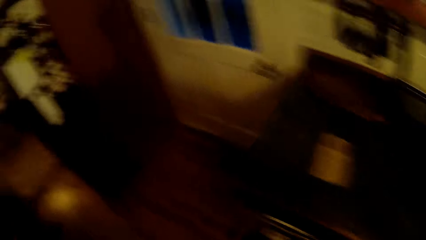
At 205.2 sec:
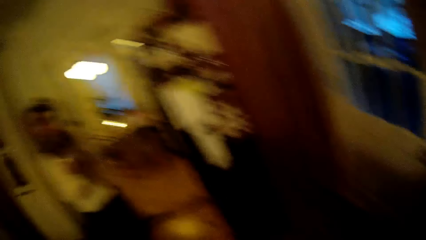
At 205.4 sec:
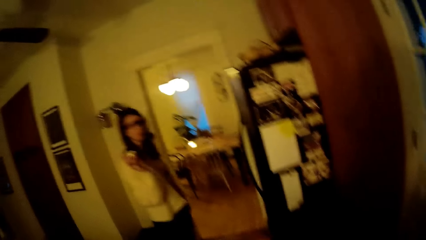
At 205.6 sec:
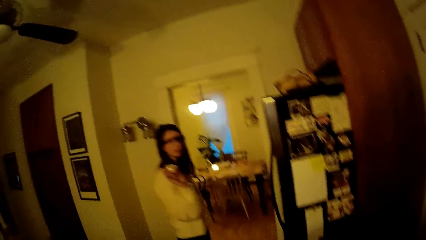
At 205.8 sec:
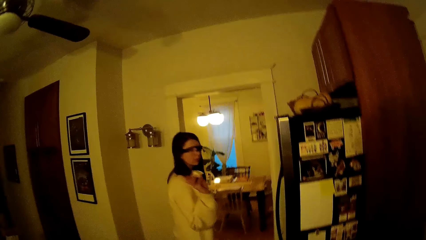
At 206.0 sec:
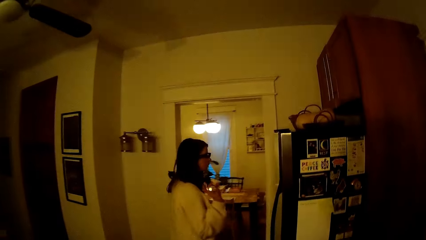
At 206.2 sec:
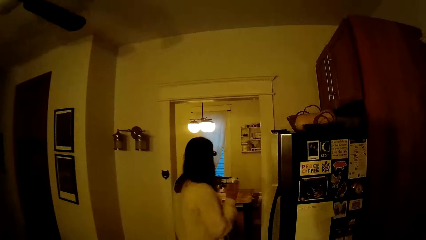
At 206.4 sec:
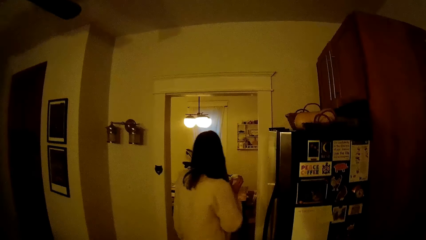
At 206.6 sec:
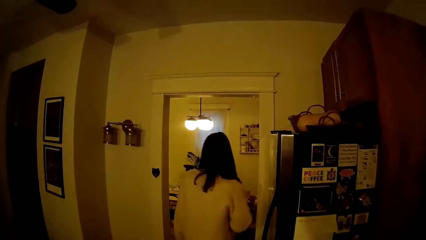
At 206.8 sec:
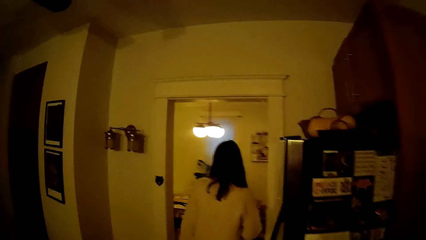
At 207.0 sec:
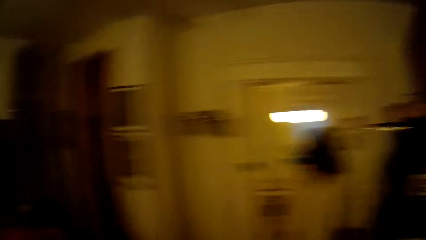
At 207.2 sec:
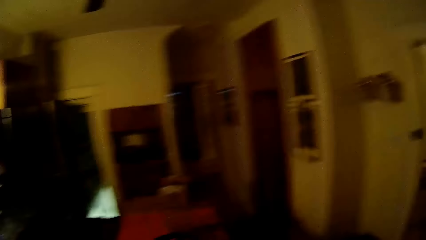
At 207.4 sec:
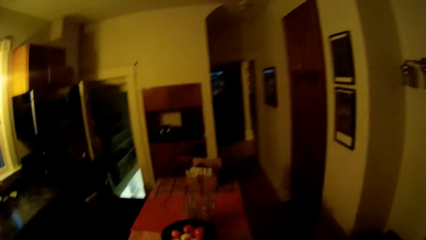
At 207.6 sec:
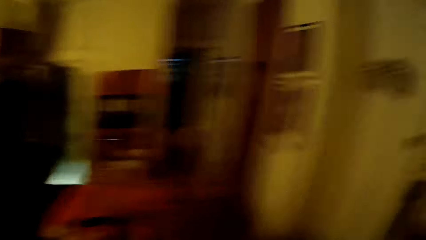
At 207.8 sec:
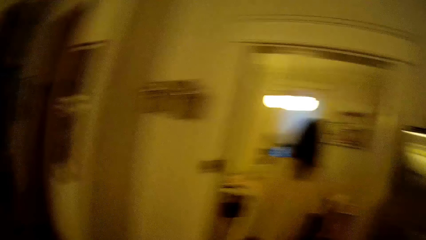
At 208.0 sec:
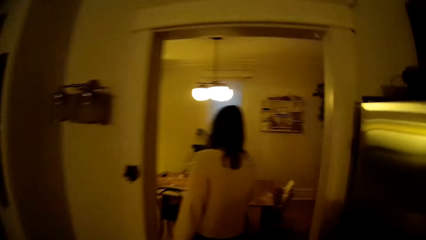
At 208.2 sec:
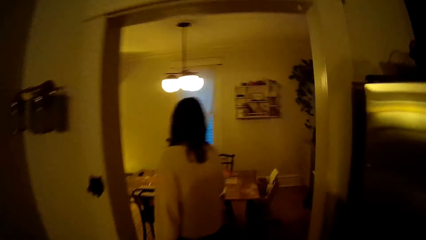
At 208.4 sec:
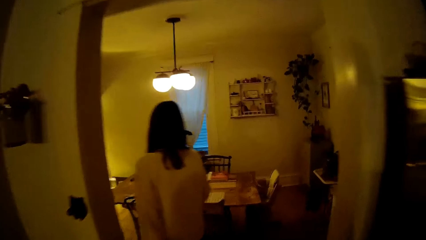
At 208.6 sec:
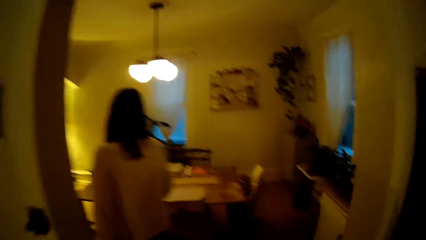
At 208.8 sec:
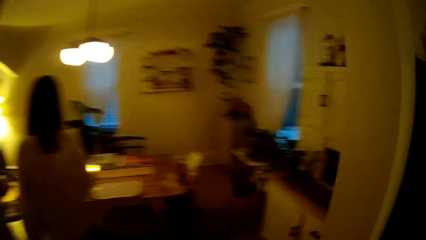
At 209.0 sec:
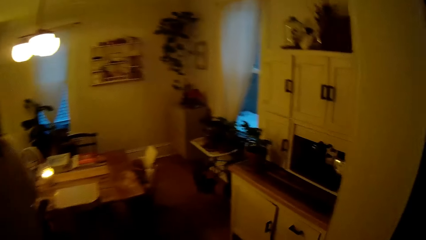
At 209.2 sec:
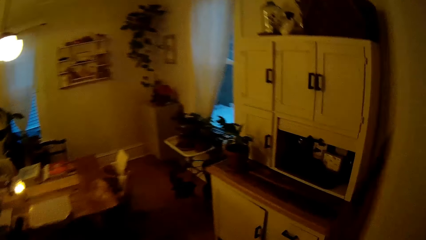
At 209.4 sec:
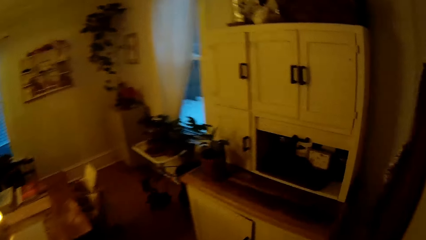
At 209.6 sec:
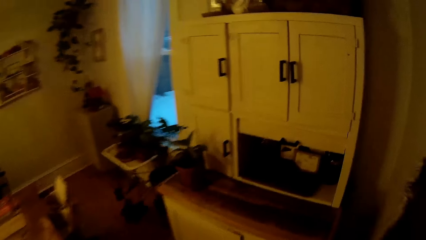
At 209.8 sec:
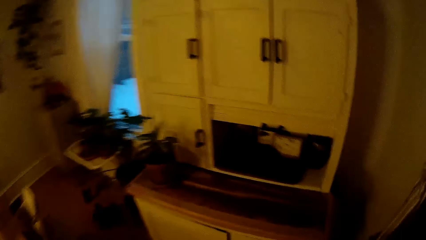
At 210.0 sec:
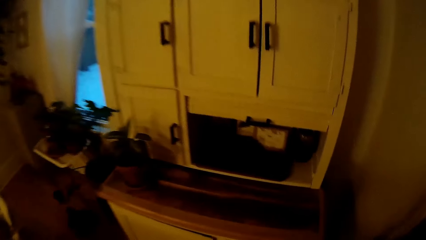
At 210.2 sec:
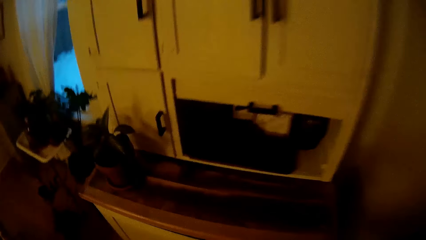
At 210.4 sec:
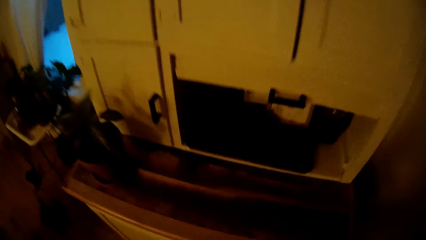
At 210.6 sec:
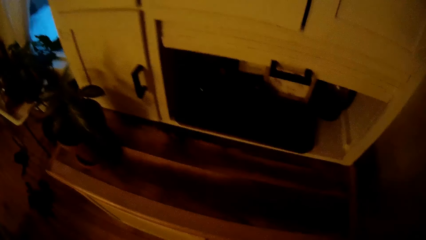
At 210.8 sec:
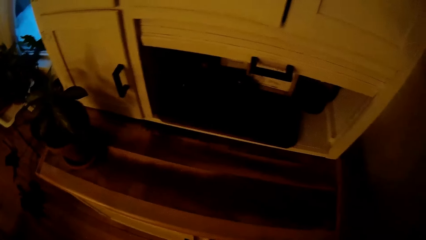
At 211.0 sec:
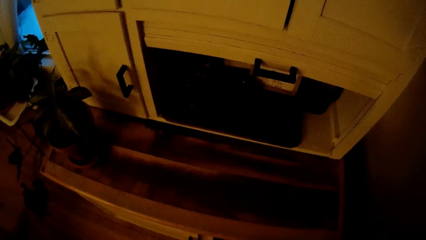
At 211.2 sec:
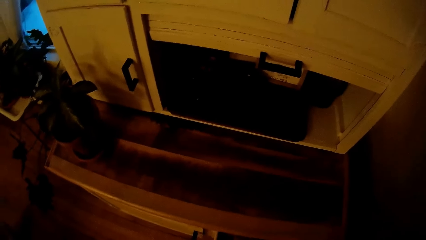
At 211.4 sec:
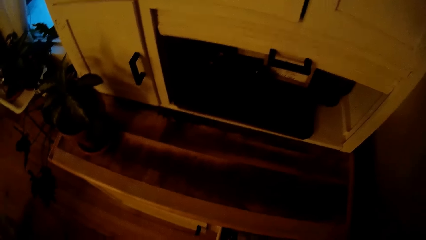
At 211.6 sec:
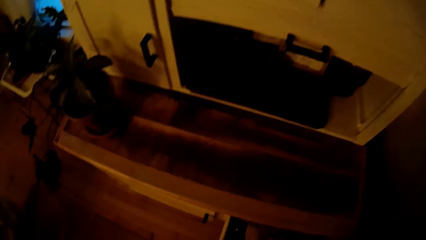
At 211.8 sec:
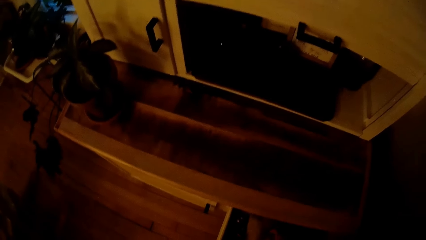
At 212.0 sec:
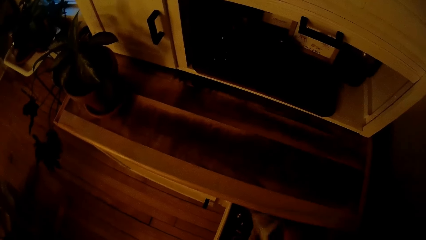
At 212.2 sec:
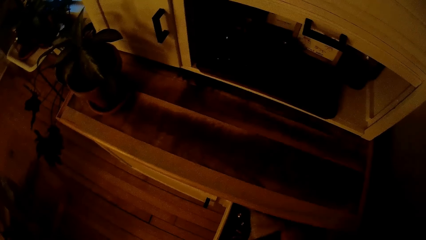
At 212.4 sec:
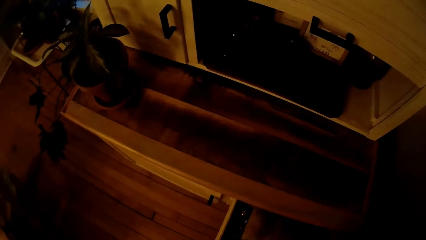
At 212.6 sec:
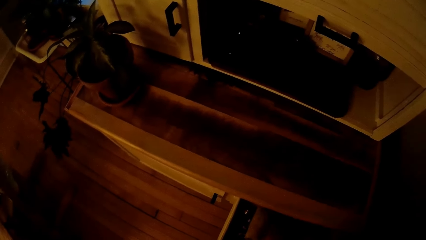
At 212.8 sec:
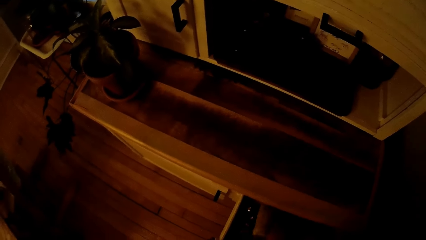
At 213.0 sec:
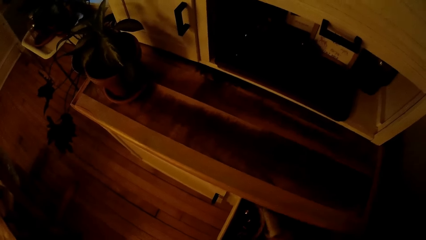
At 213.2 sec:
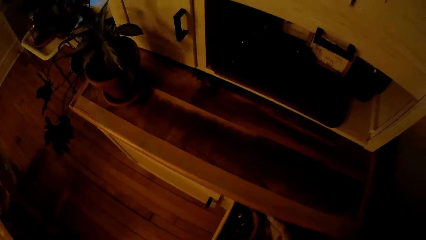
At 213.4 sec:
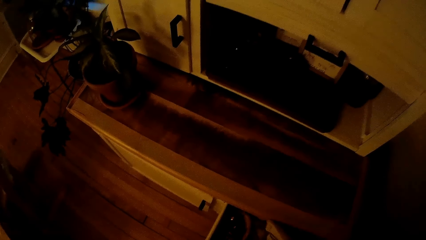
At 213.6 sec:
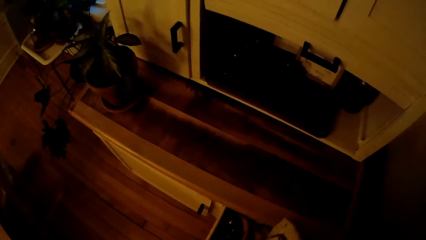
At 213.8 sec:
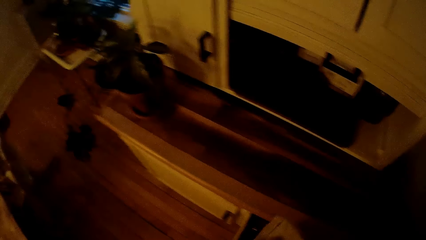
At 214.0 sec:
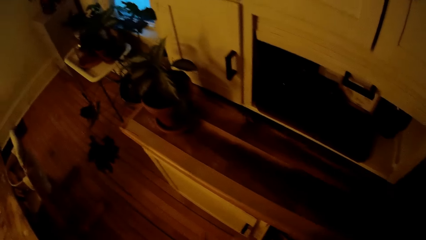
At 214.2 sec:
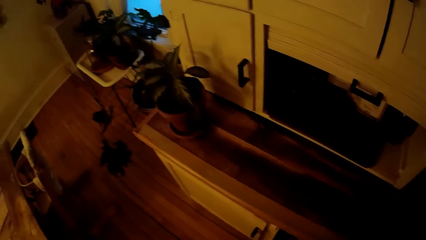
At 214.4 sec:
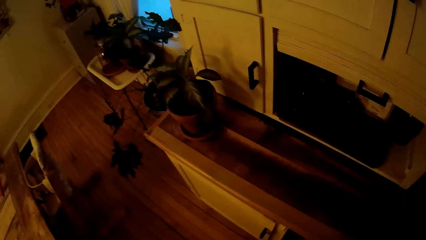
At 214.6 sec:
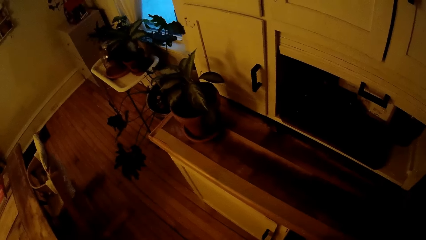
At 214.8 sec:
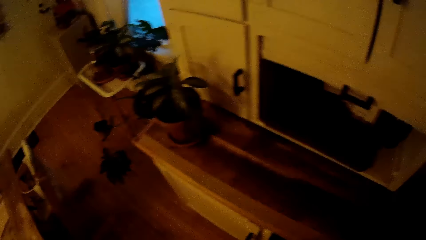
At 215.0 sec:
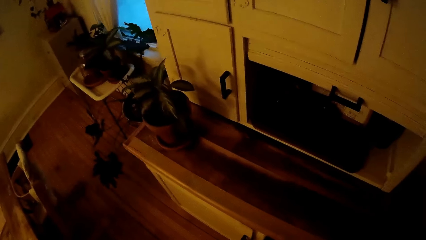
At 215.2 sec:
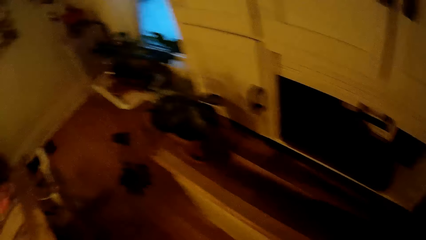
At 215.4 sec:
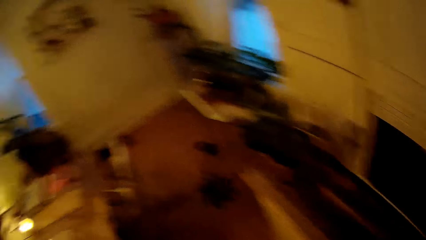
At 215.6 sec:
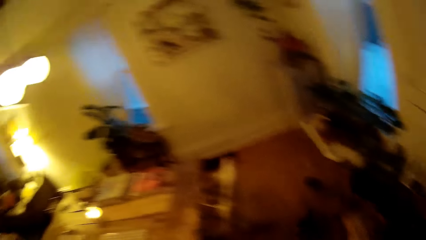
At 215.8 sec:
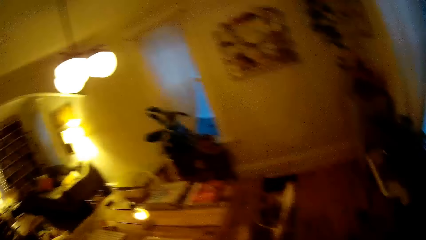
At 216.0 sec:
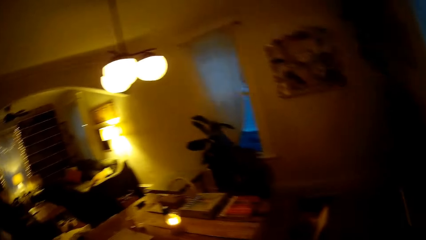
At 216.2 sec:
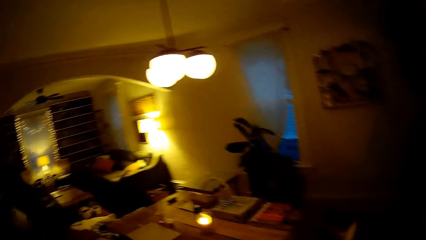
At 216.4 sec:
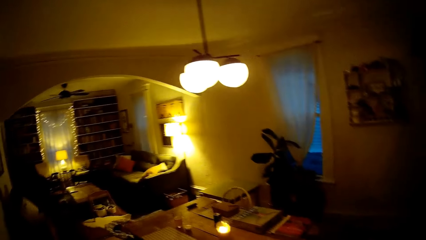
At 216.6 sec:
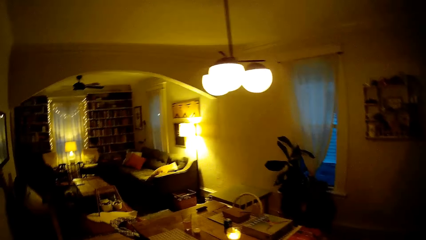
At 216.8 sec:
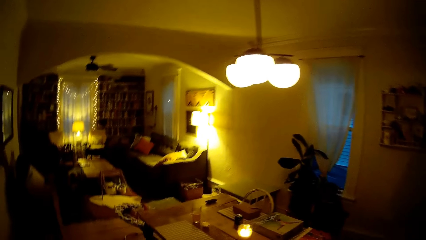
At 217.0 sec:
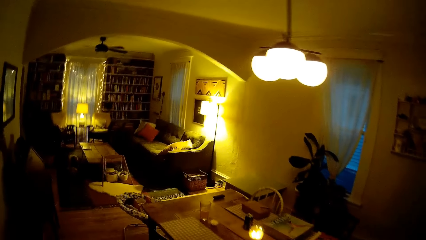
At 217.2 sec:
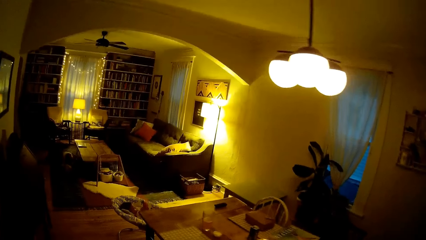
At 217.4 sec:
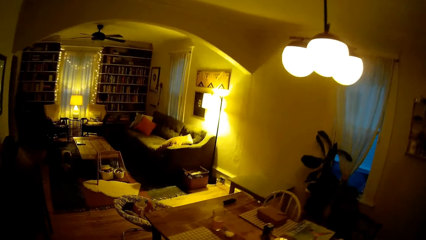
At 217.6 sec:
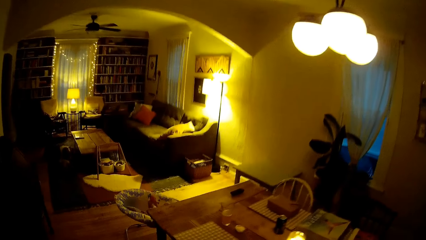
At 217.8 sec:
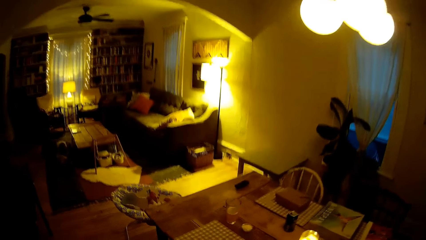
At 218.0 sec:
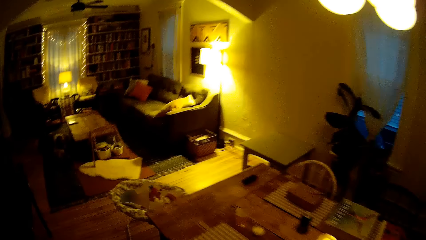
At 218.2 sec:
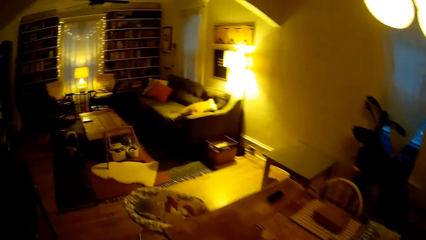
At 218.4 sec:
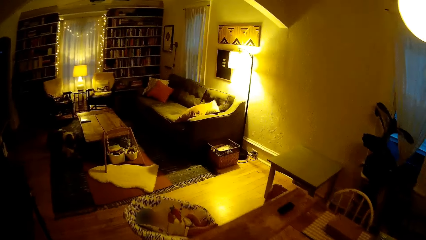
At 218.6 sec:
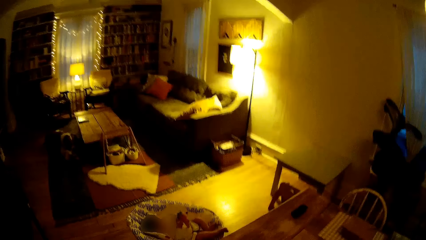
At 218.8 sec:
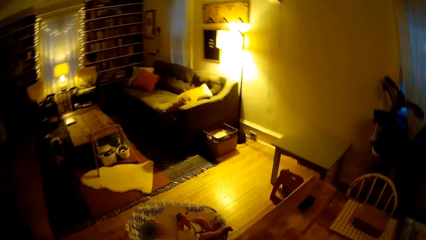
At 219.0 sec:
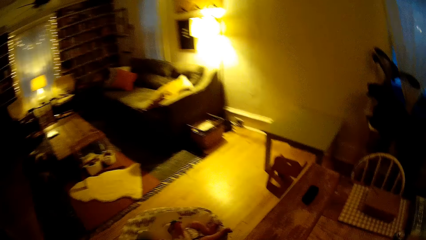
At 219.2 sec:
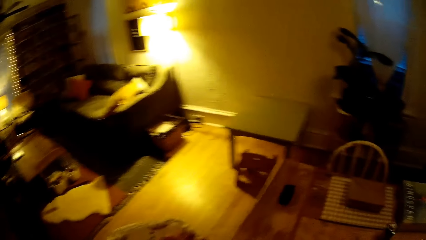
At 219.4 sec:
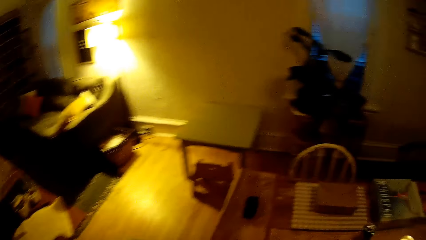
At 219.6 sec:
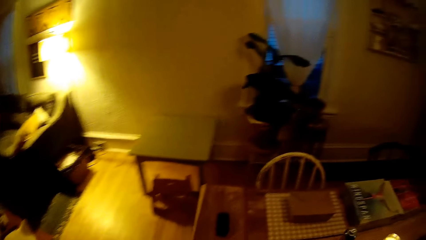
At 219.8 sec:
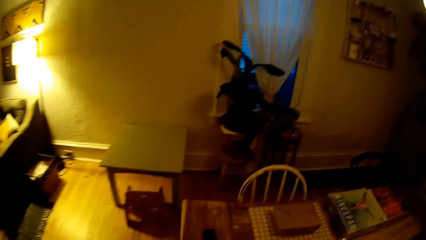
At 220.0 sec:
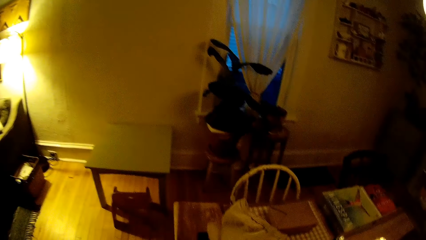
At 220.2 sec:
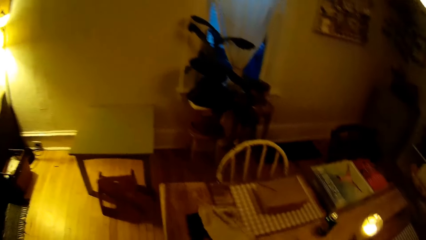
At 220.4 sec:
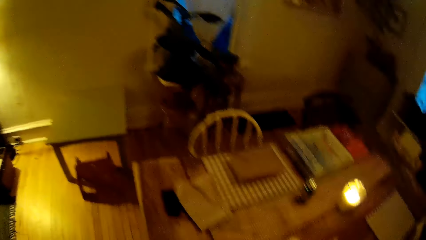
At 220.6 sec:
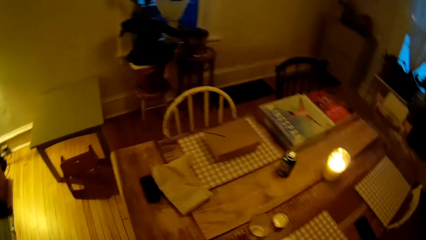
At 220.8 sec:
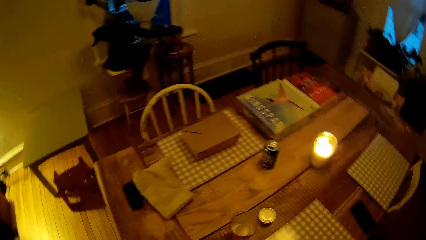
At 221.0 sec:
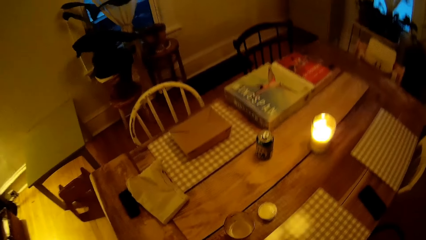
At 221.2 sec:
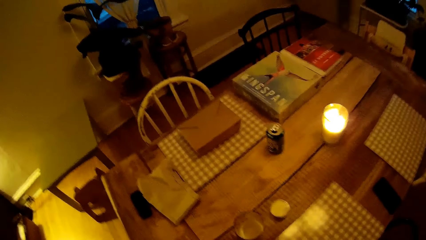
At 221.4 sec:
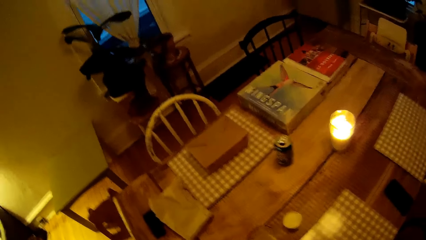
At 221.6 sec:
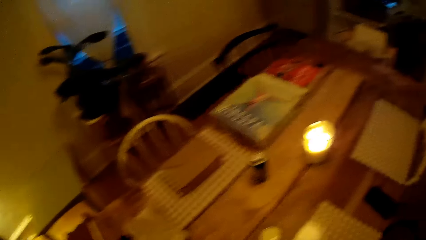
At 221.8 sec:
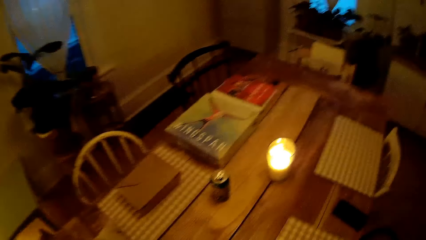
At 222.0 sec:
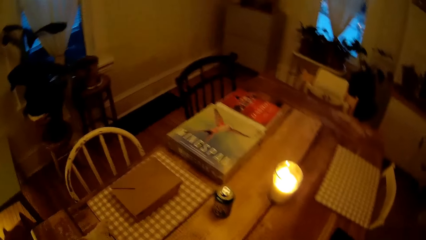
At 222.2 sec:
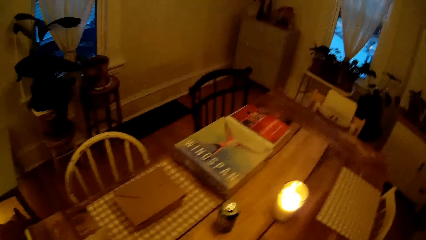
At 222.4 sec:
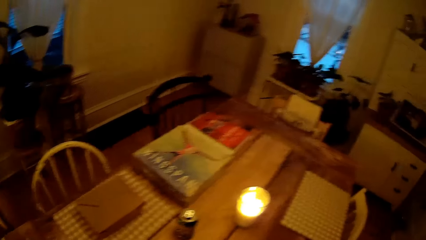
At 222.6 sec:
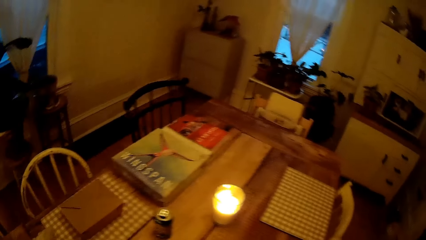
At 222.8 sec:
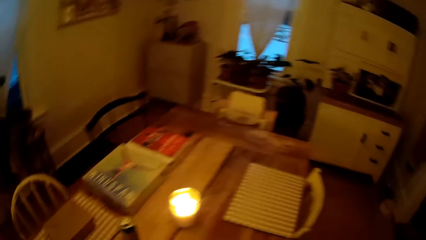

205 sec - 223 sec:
The camera wearer interacts with a woman. The woman walks into the sitting room from the kitchen. The camera wearer follows the woman. He walks into the dining room from the kitchen. He stands near the cabinet. He picks up a napkin from a drawer with his right hand. He searches in the drawer. He pushes the drawer. He walks to the baby. He drops the napkin on the table with his right hand.
